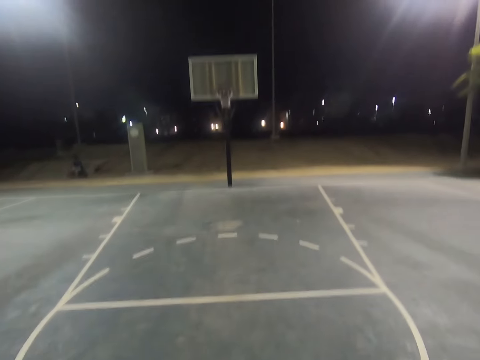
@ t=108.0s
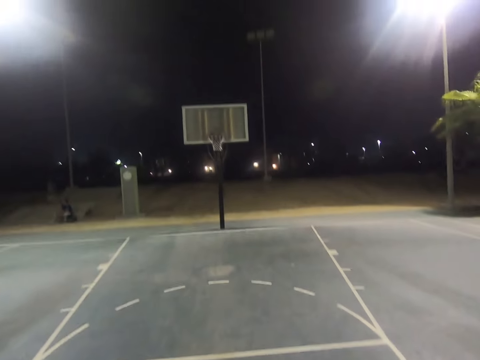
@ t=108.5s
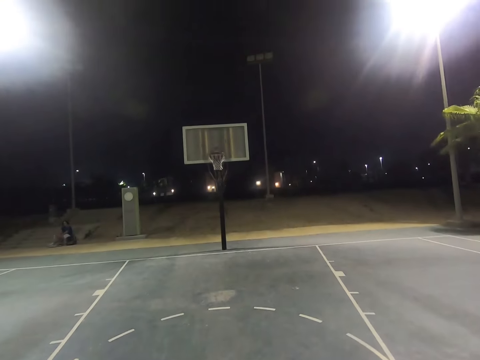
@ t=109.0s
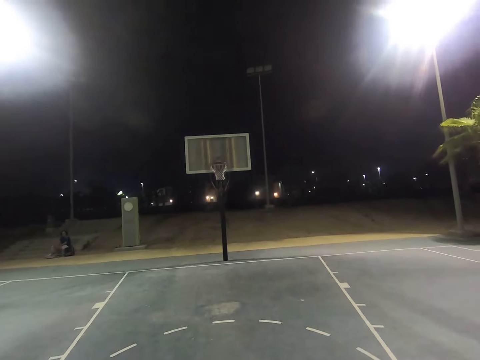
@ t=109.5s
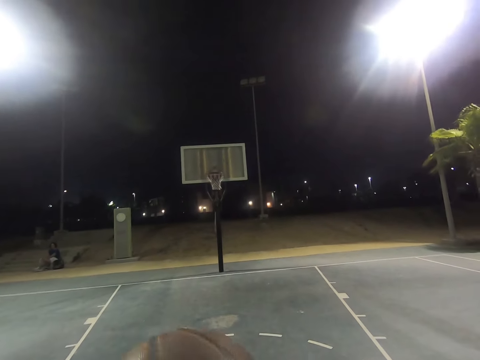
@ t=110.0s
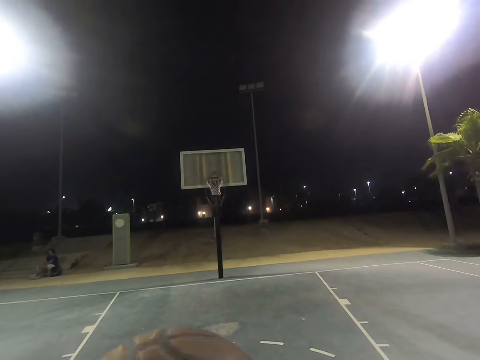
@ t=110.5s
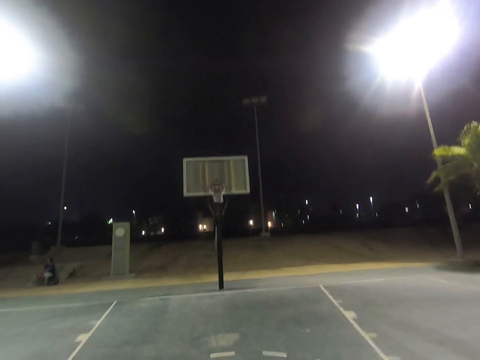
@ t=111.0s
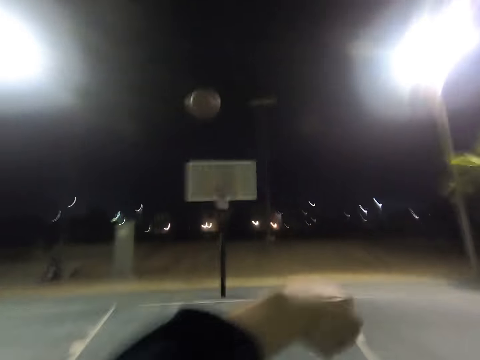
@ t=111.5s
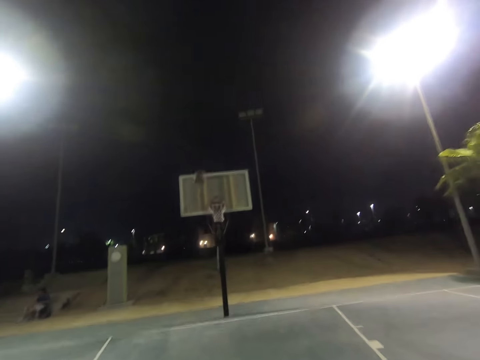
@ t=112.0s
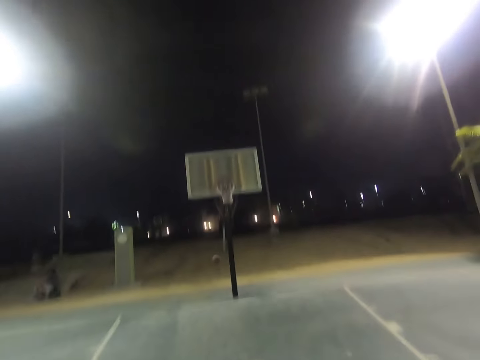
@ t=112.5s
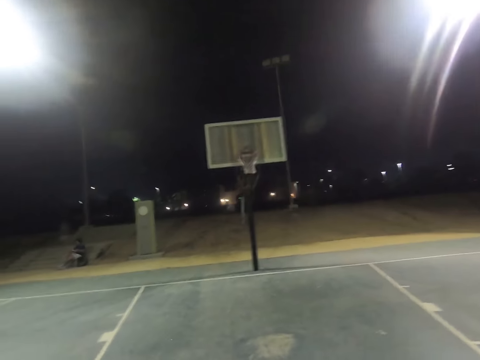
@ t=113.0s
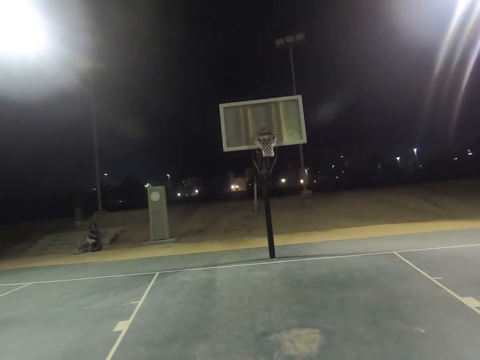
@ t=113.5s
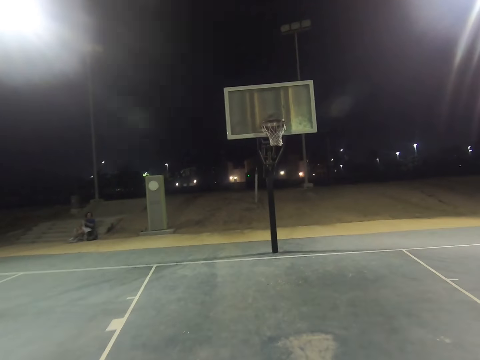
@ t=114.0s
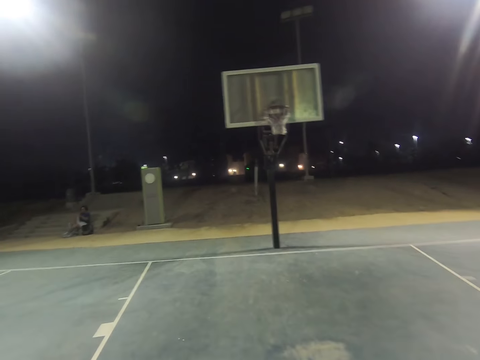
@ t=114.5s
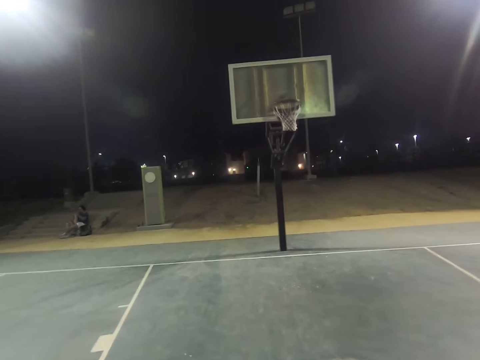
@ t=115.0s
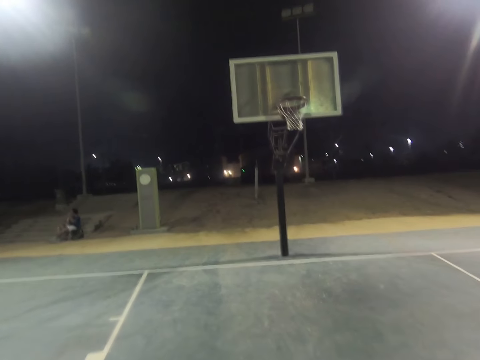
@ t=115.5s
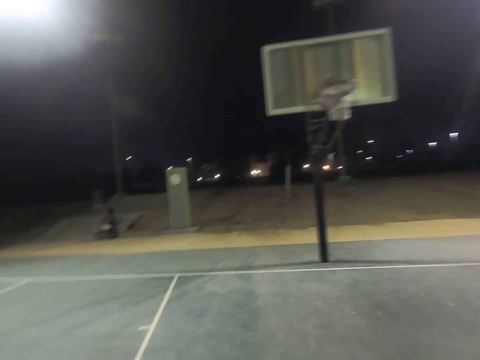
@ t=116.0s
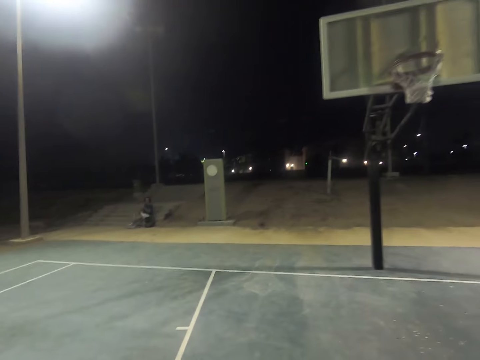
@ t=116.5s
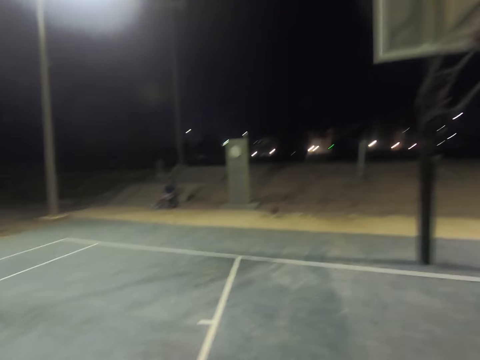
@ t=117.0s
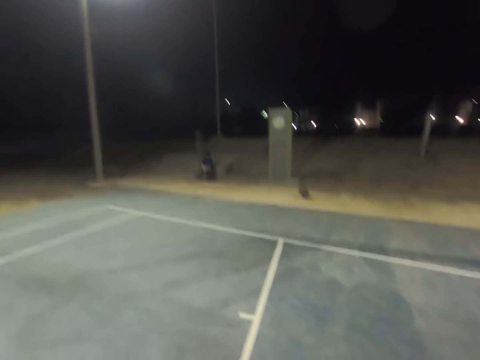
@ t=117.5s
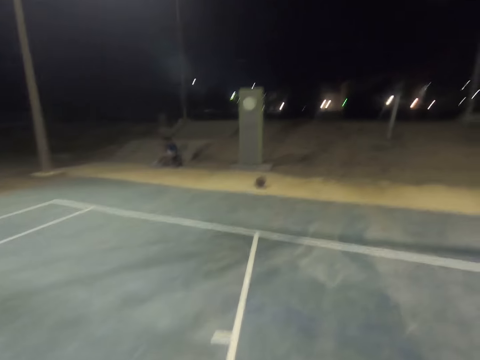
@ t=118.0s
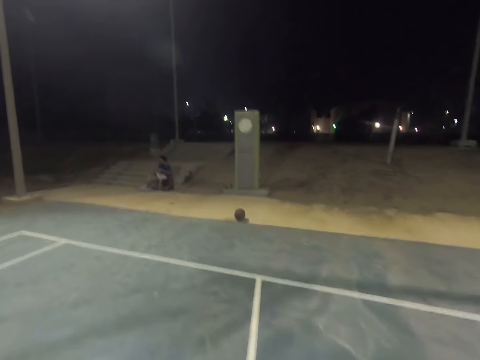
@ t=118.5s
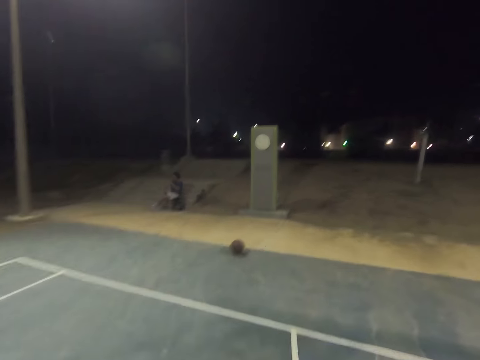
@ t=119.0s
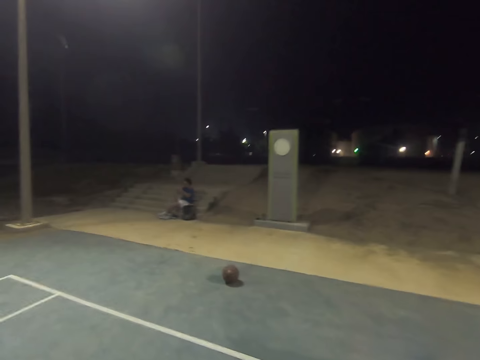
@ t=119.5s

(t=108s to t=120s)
The camera wearer shoots the basketball to the hoop.

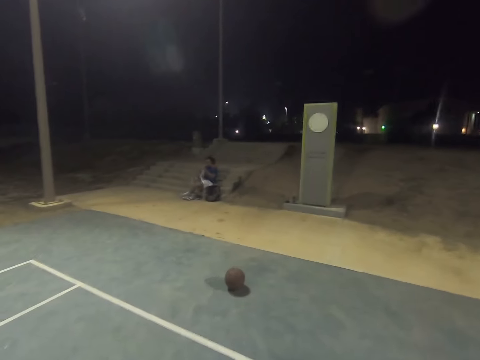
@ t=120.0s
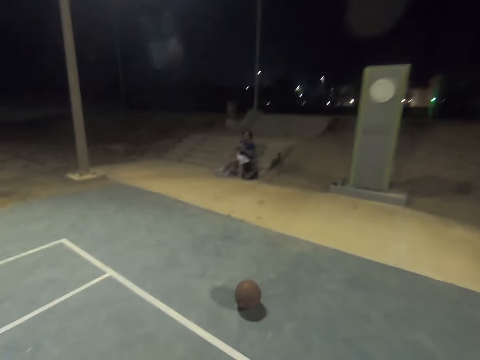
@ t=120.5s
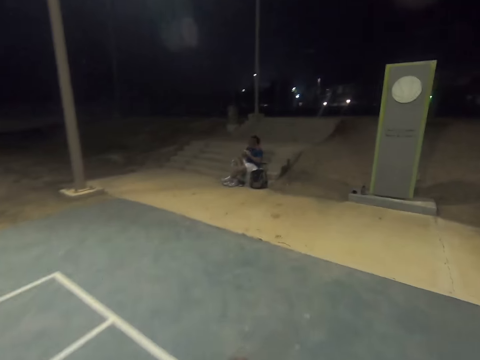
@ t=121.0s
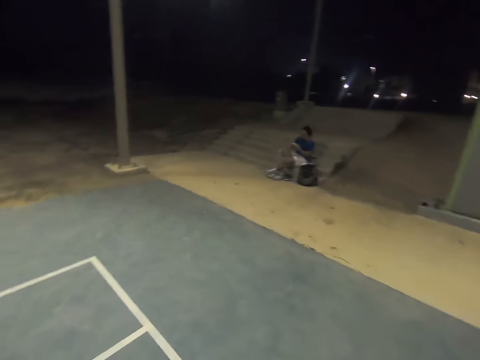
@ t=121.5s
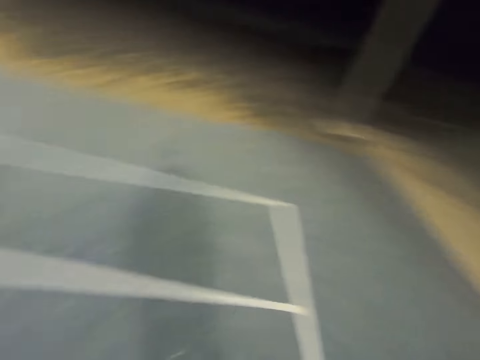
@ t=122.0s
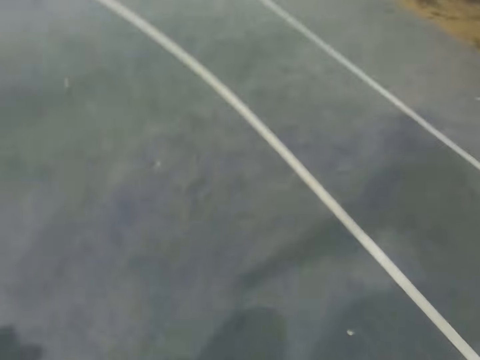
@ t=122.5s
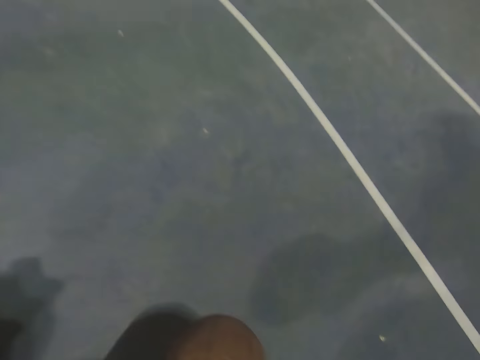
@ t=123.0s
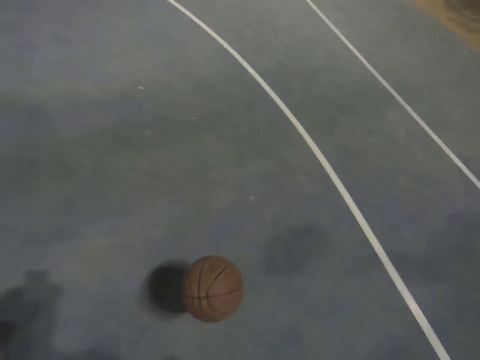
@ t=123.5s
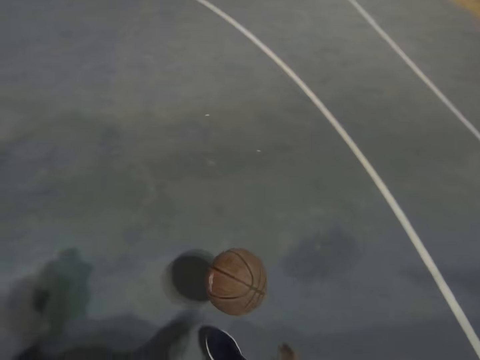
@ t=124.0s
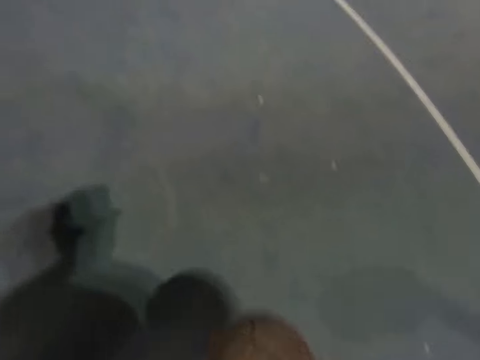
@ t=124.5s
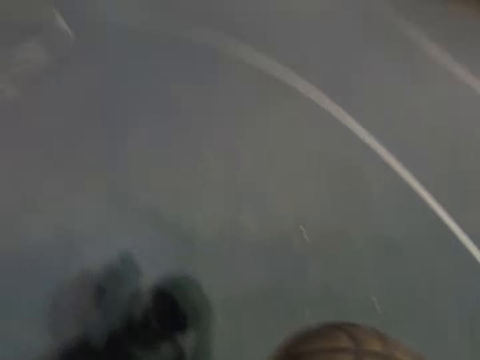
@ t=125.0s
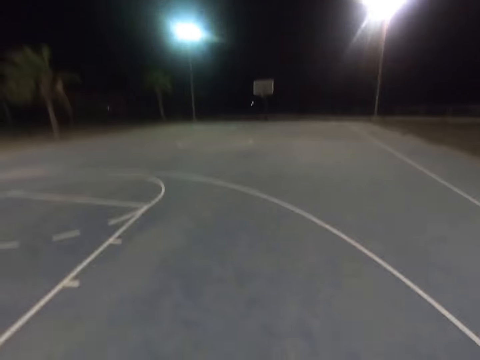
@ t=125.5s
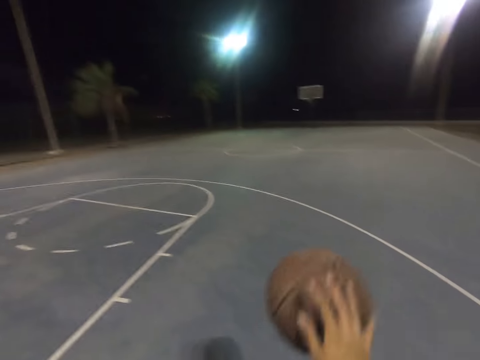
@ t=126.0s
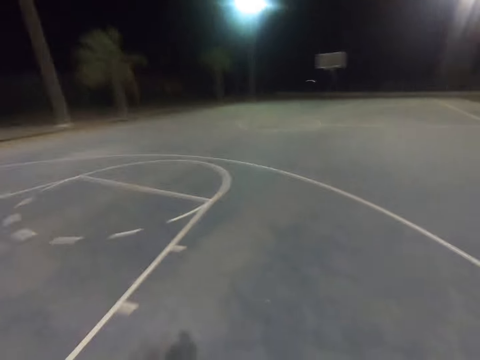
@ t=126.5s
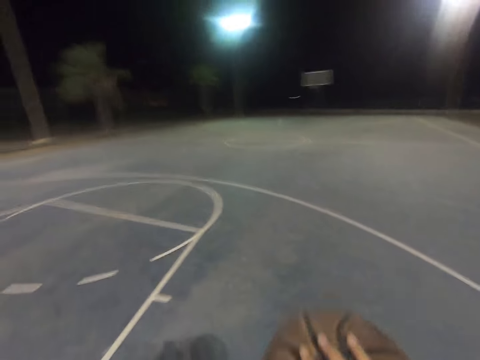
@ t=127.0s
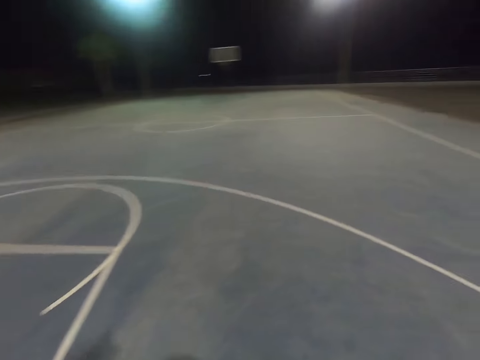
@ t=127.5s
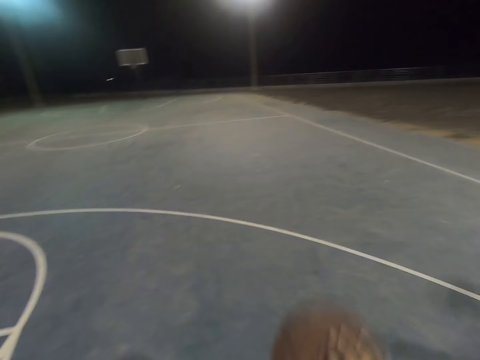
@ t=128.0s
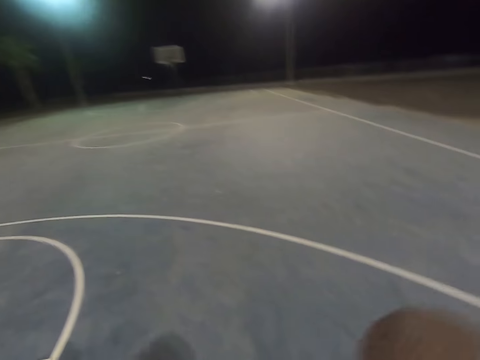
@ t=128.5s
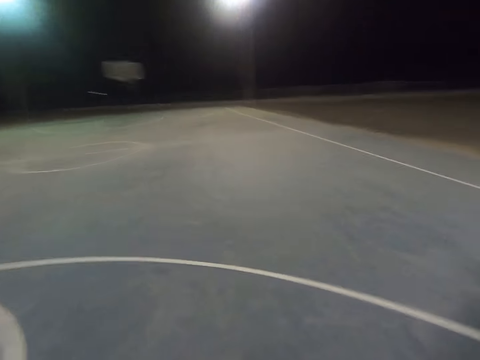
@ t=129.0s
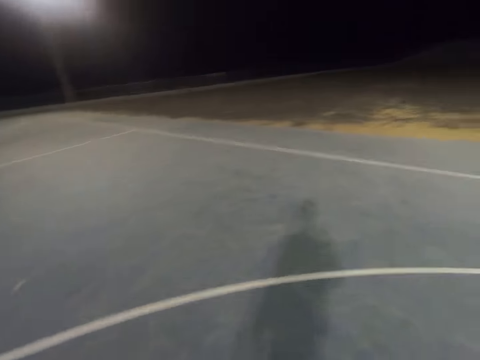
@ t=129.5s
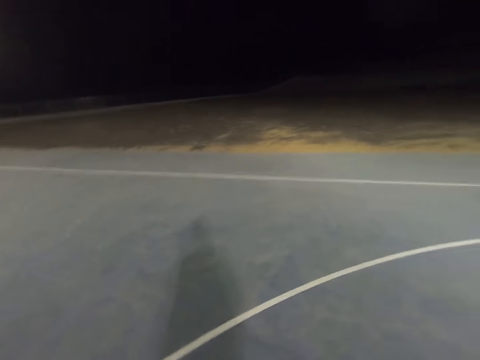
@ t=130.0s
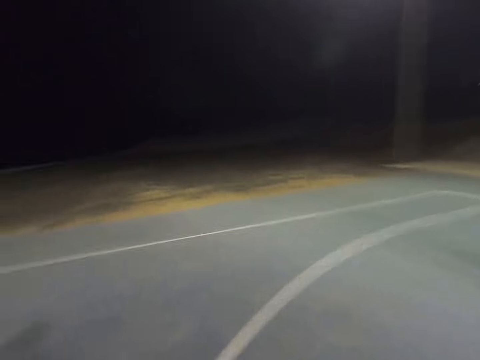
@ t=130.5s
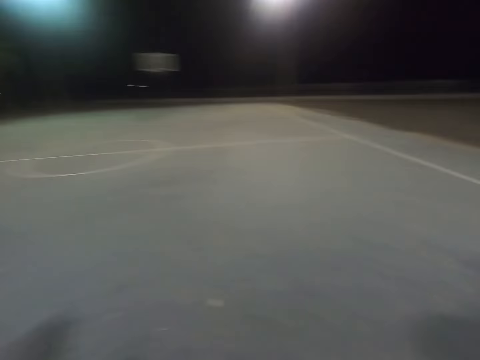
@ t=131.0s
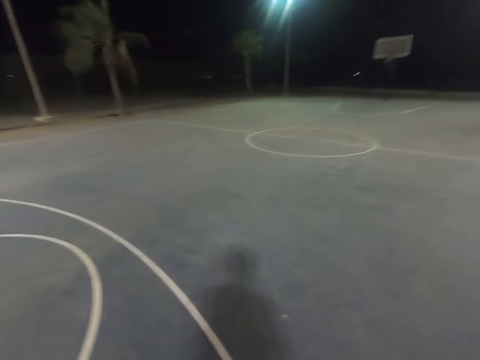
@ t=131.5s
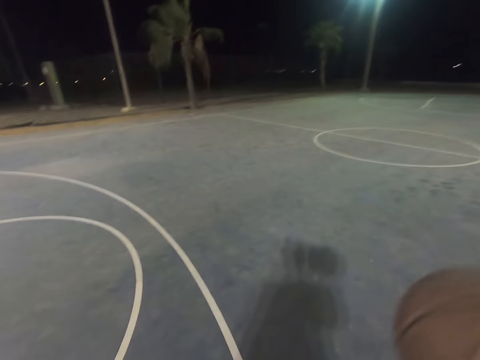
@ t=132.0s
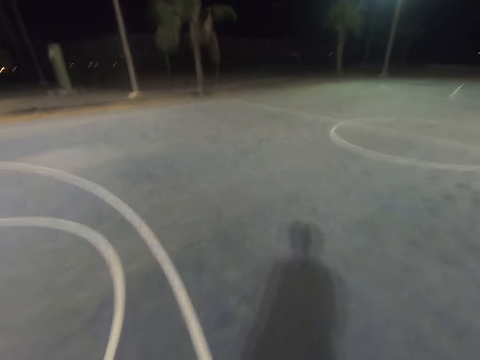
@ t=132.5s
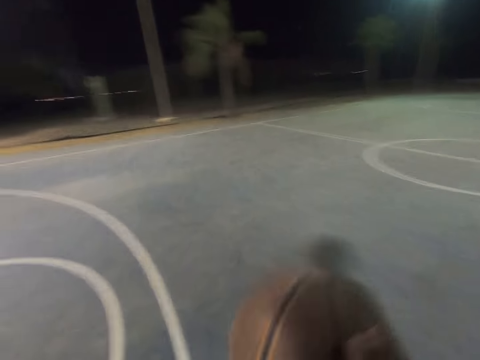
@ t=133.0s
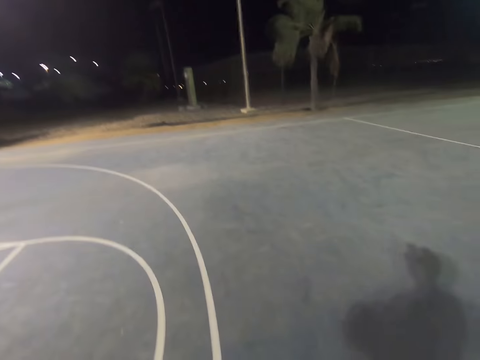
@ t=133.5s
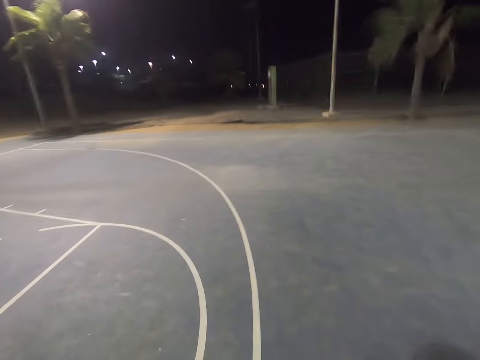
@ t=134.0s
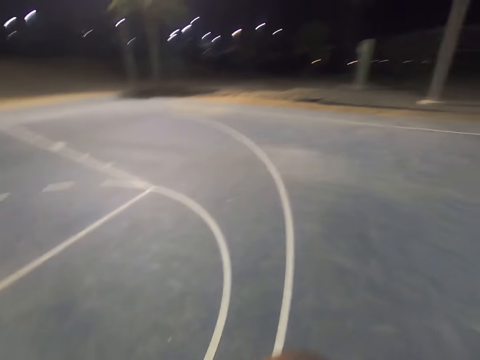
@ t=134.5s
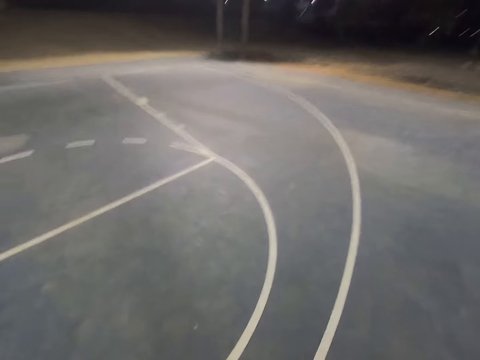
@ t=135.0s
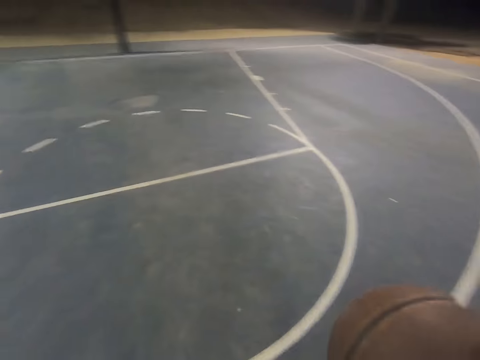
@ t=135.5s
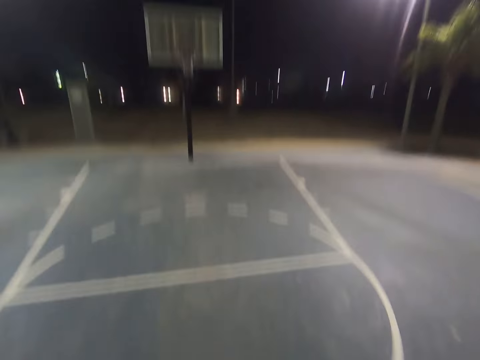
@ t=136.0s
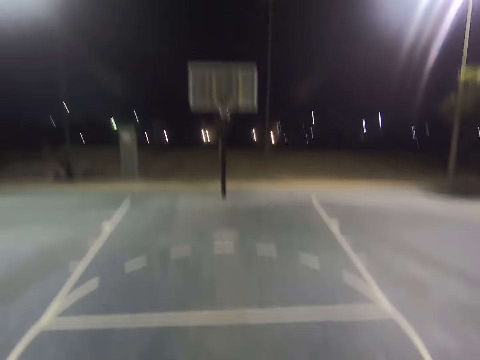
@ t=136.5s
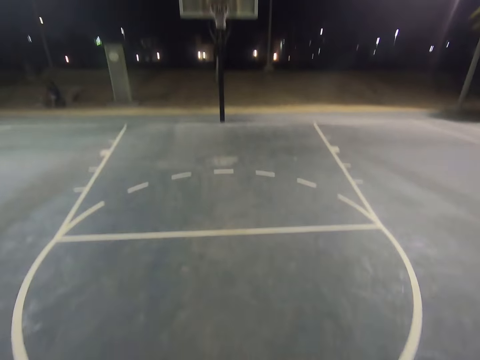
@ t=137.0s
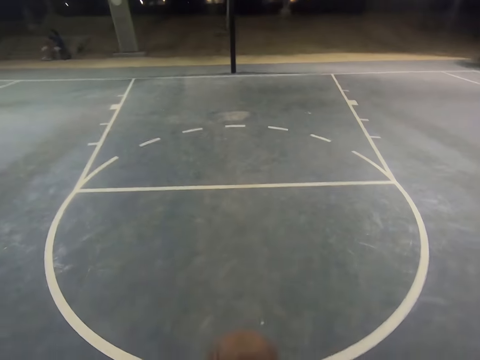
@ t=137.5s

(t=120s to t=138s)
The camera wearer takes the ball from the field.
